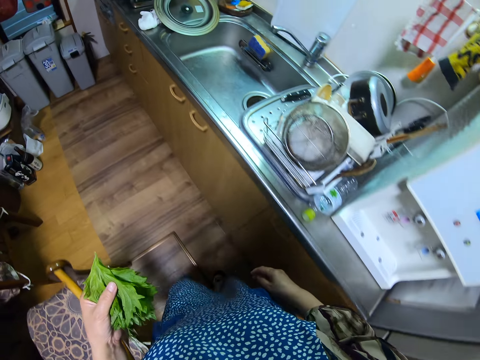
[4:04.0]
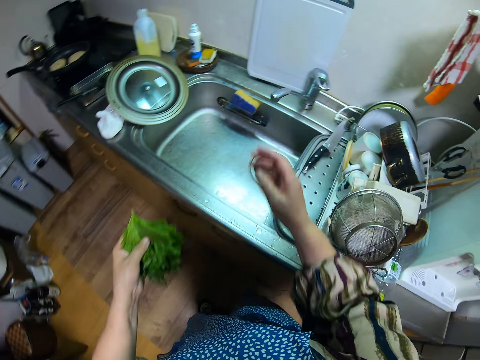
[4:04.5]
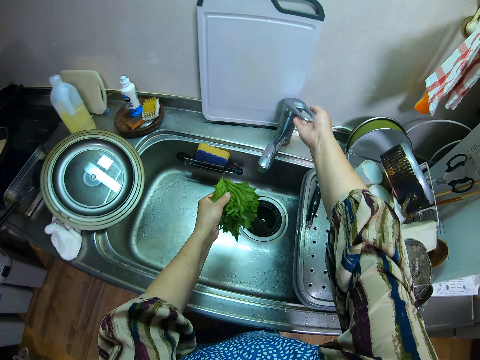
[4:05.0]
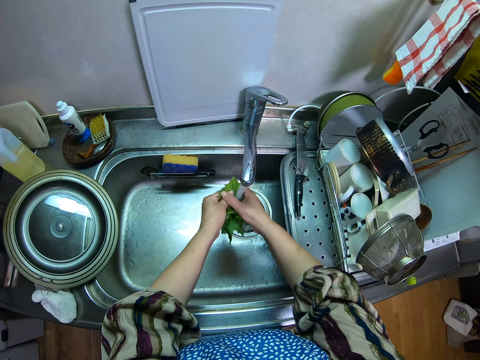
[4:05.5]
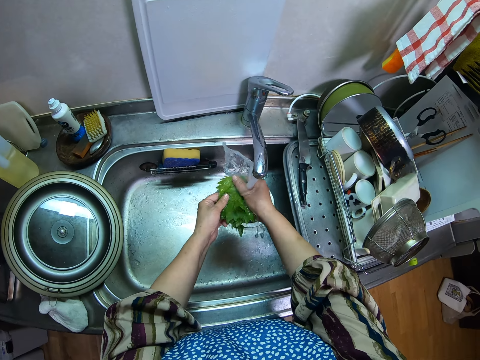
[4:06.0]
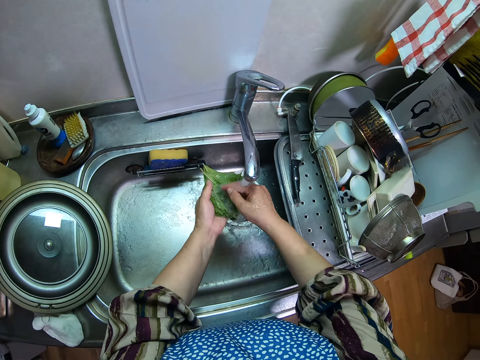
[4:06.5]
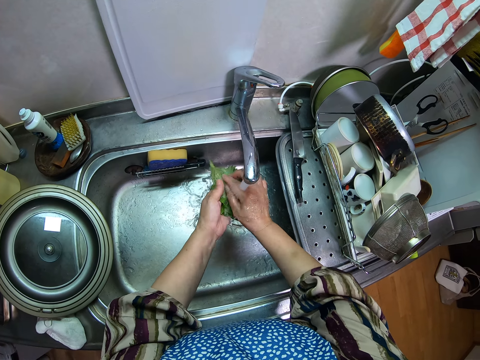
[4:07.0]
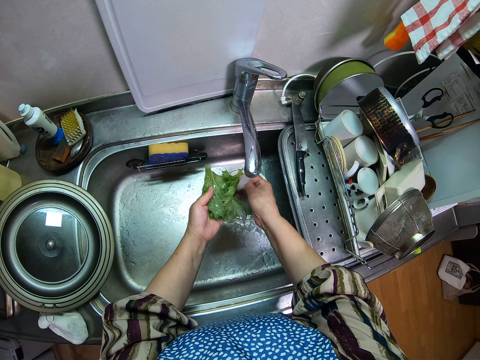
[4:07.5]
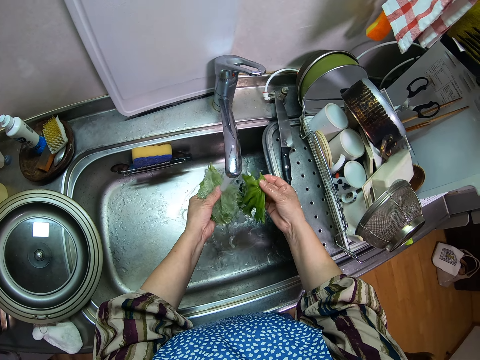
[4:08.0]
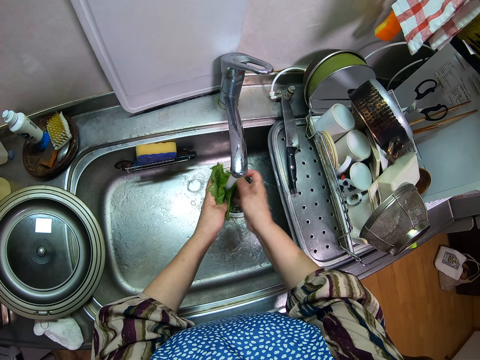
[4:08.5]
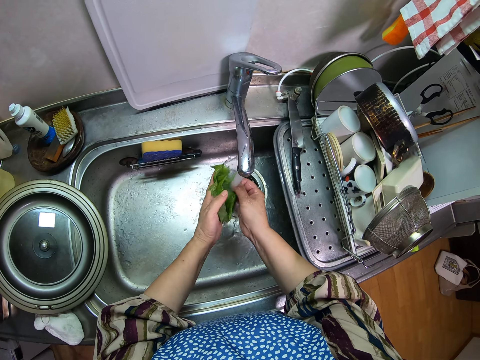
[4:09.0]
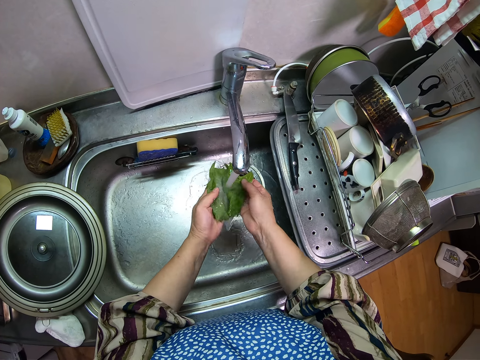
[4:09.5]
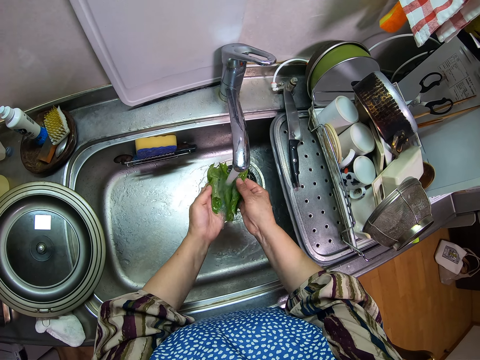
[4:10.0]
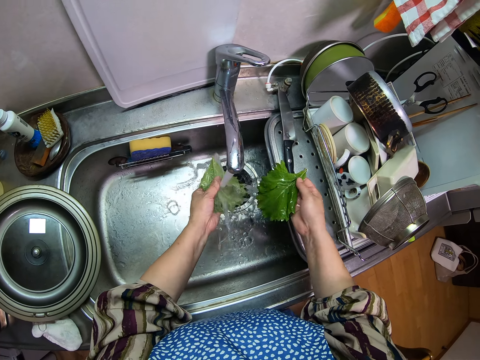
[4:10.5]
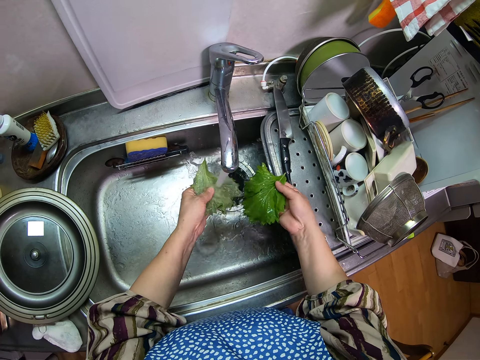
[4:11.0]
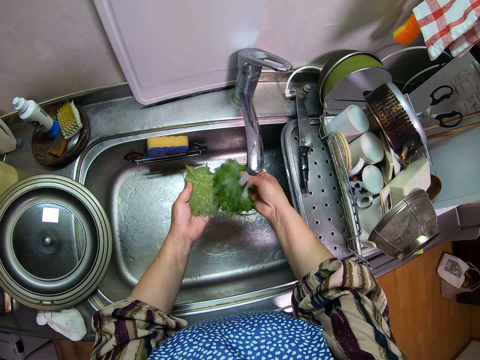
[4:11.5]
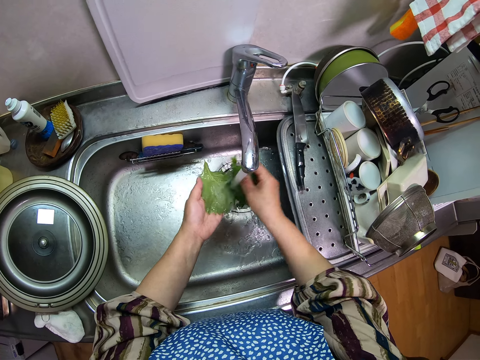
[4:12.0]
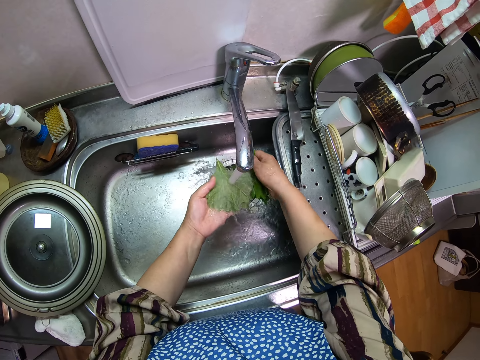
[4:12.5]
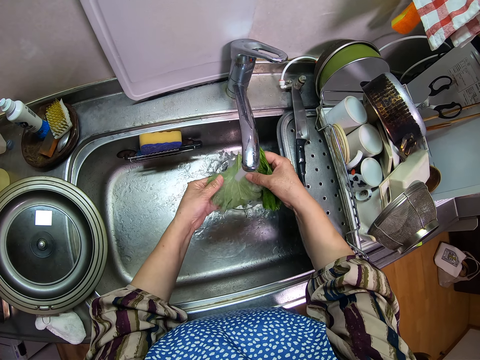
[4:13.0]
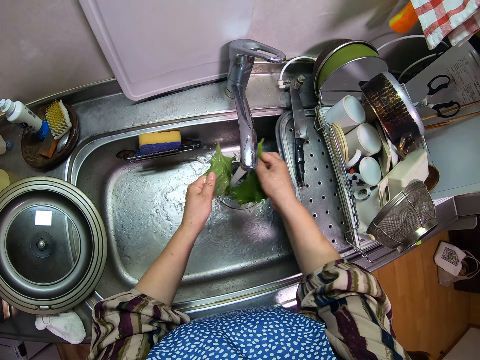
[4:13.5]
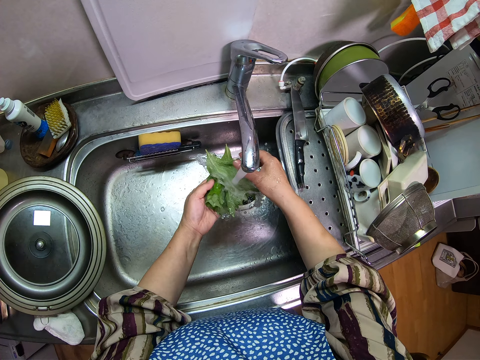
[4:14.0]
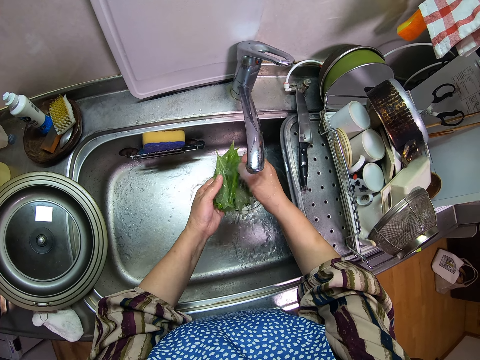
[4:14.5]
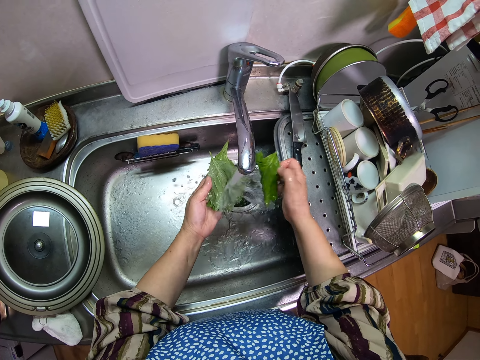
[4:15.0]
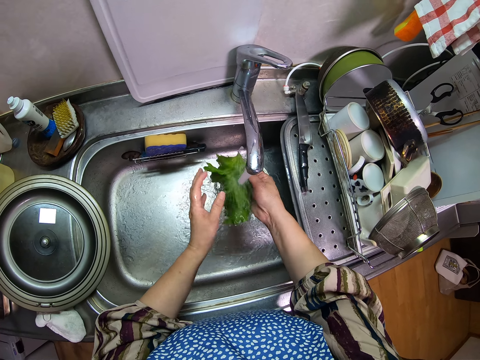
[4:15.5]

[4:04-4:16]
The camera wearer turns on the tap with her right hand. She rinses the vegetables under the tap.

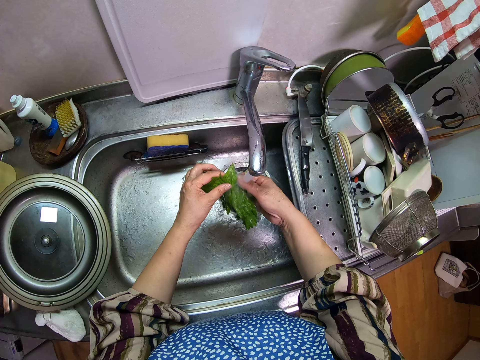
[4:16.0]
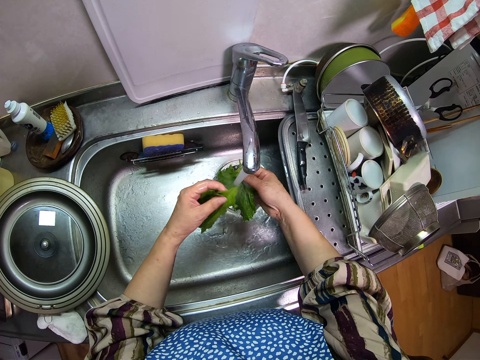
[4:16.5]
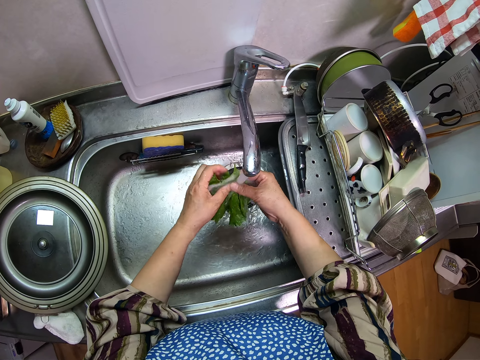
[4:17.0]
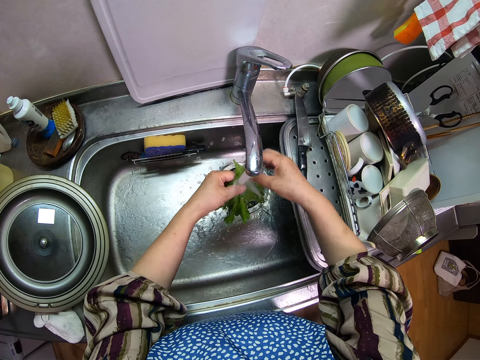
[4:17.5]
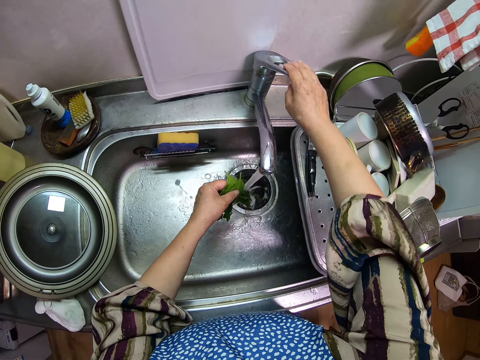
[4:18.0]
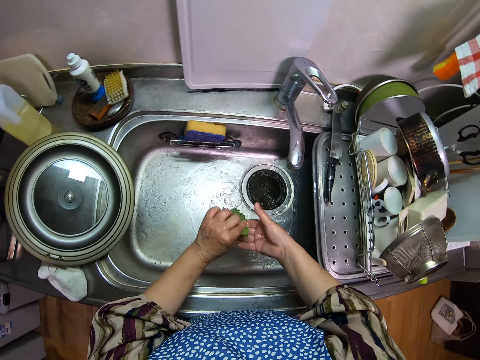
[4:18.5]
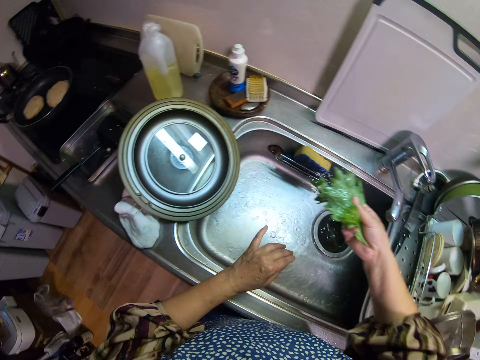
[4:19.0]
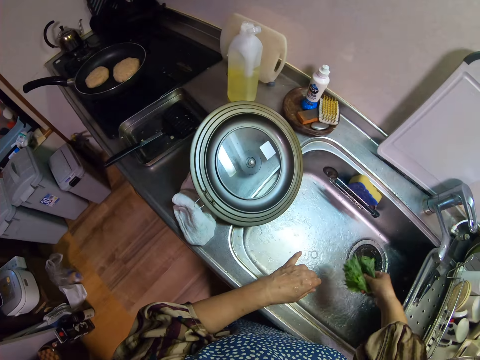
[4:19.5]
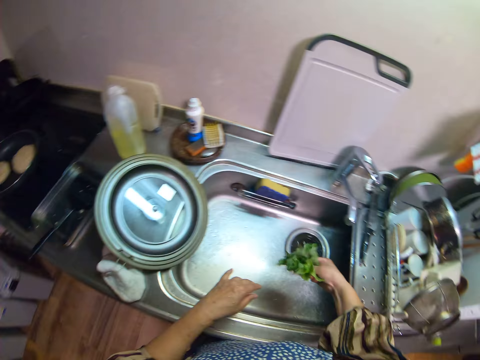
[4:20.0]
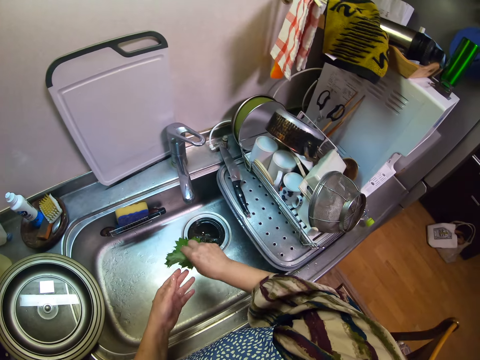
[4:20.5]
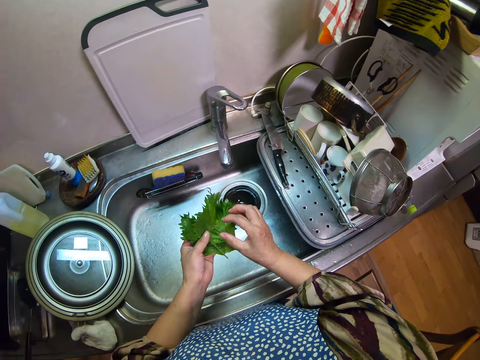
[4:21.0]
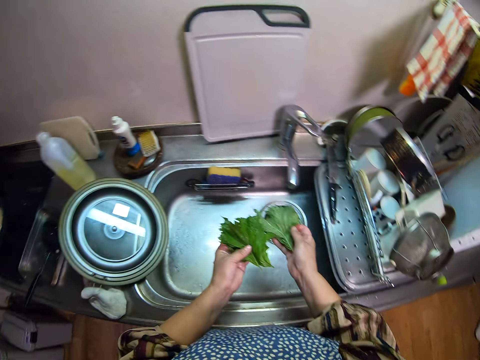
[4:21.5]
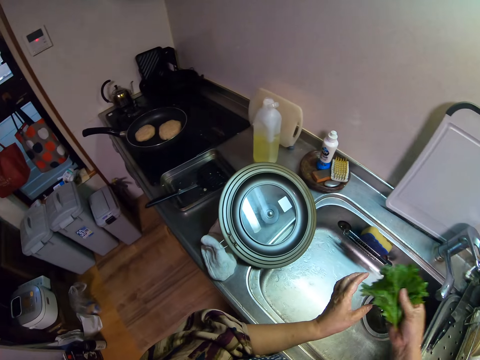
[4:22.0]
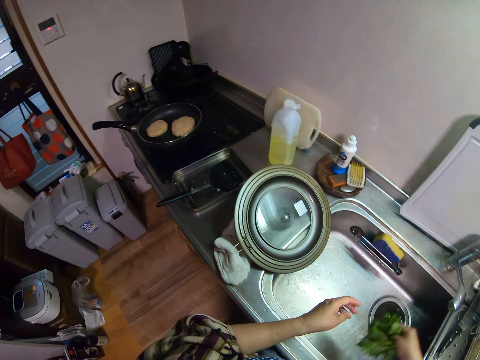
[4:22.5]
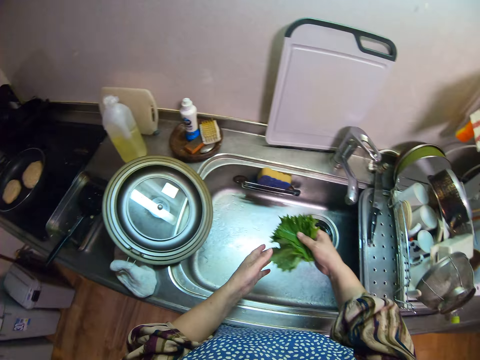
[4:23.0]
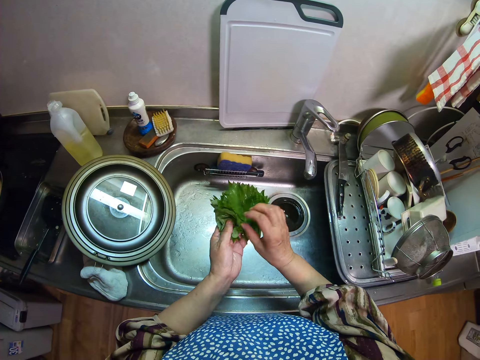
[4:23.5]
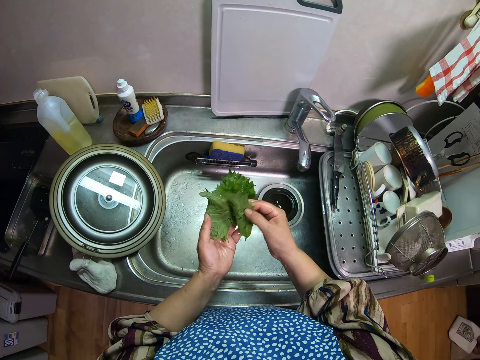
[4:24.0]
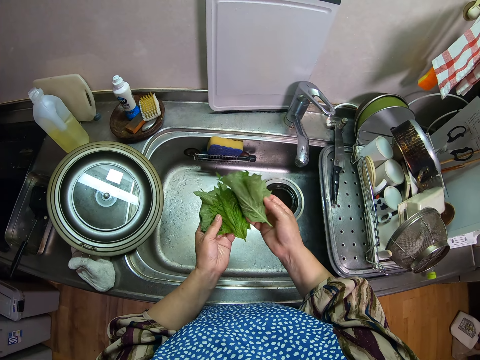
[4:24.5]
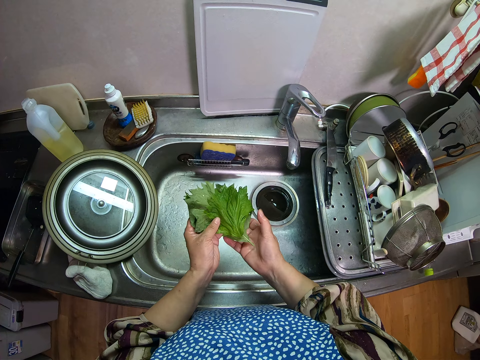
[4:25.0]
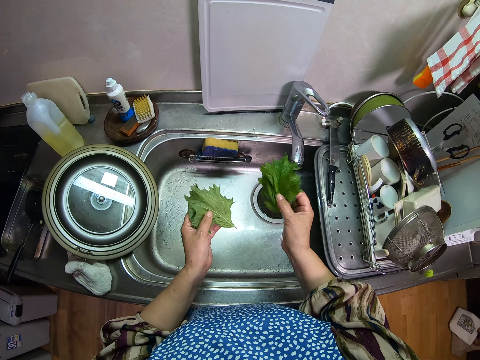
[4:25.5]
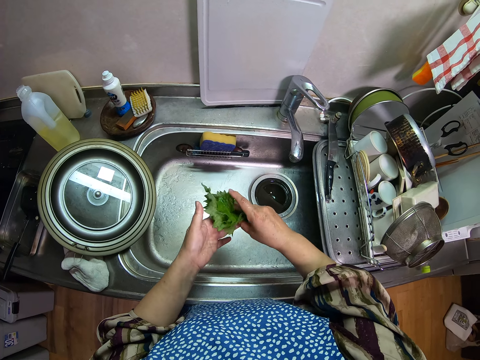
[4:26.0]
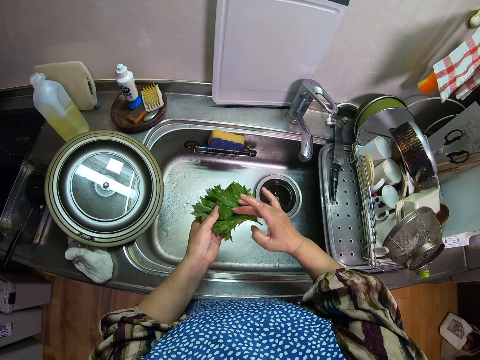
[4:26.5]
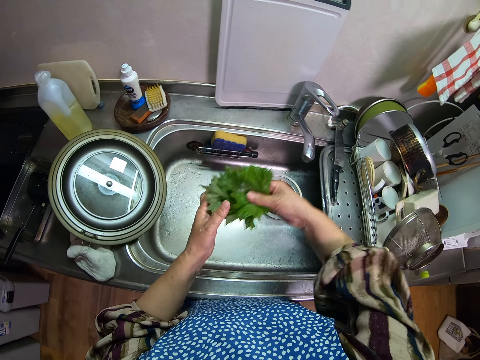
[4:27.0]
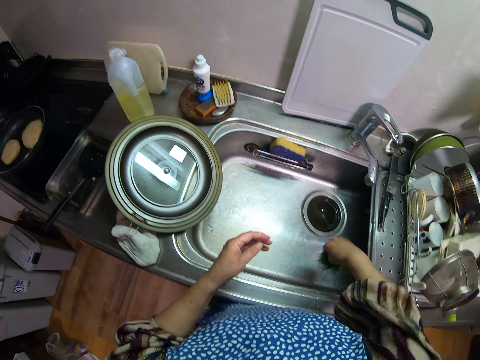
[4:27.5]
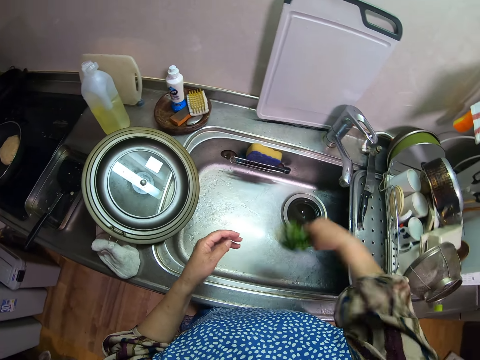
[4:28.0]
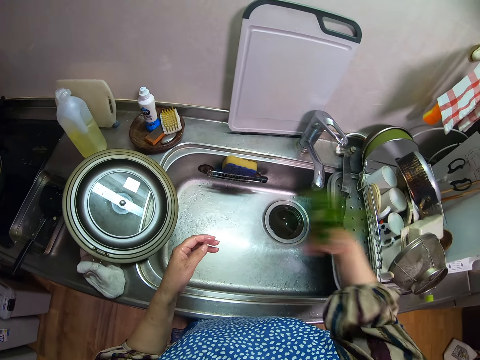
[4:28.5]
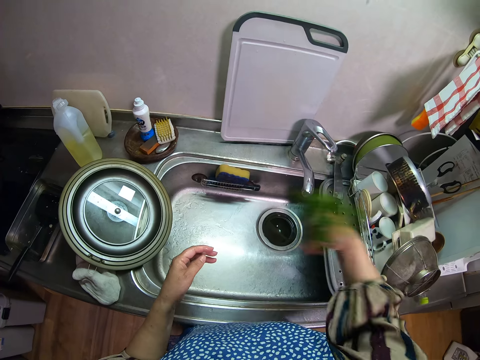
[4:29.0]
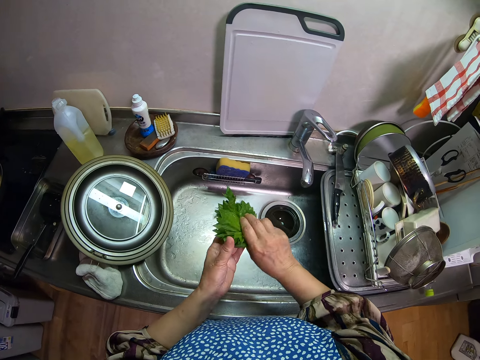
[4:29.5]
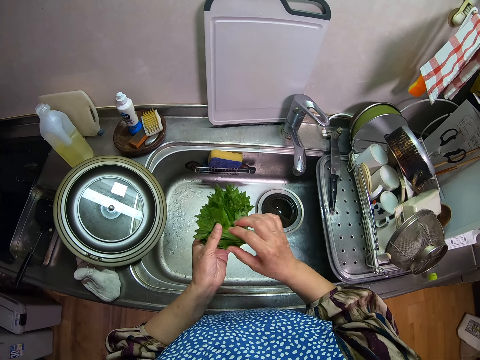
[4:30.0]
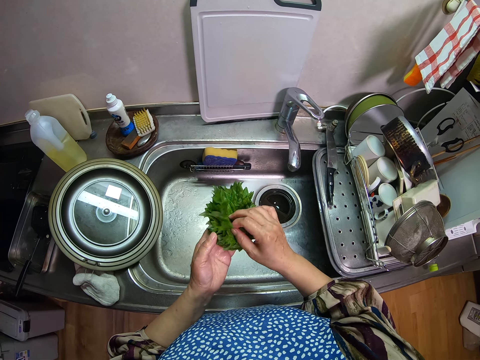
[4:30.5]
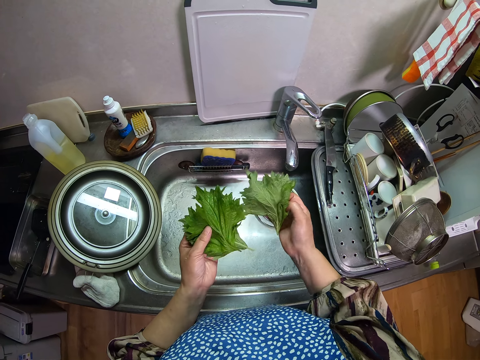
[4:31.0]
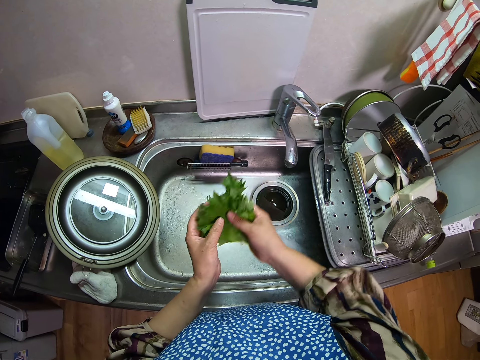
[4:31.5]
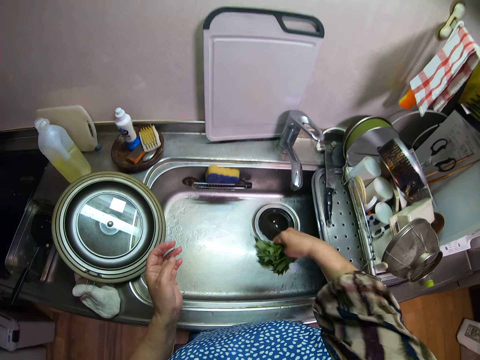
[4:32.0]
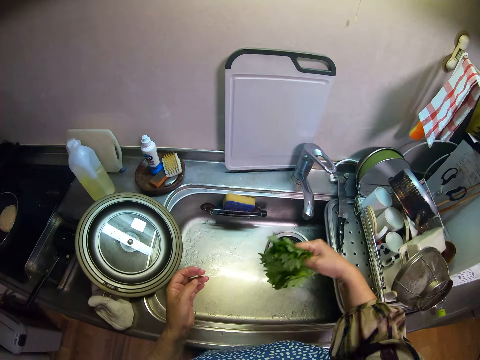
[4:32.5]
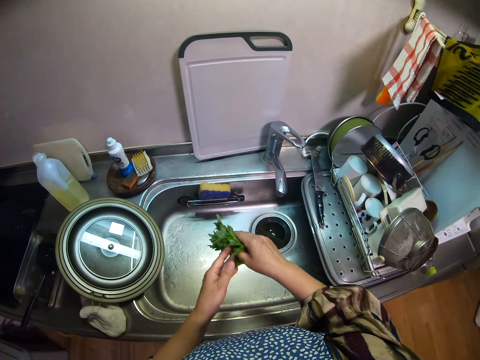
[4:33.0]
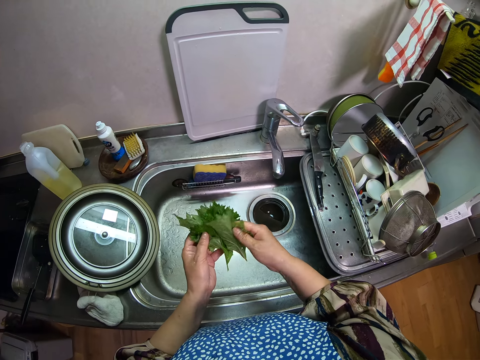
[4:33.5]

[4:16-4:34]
The camera wearer turns off the tap with her right hand. She wipes the vegetables over the zinc. She adjusts the vegetables in her hands. She wipes the vegetables over the zinc.
